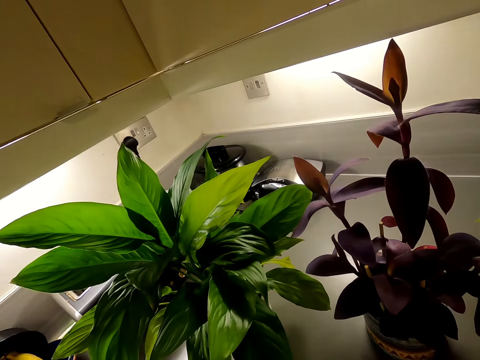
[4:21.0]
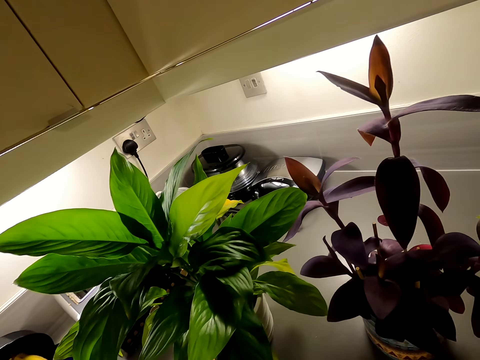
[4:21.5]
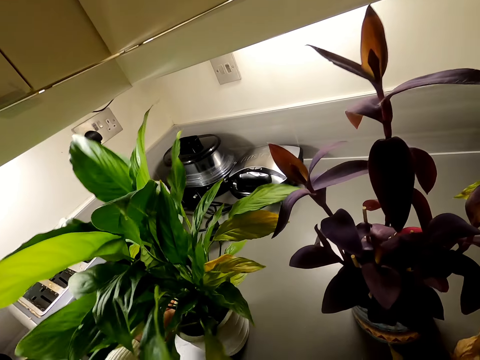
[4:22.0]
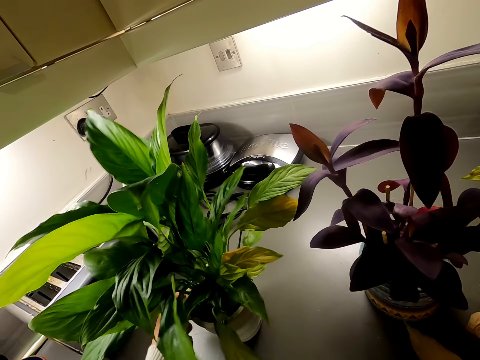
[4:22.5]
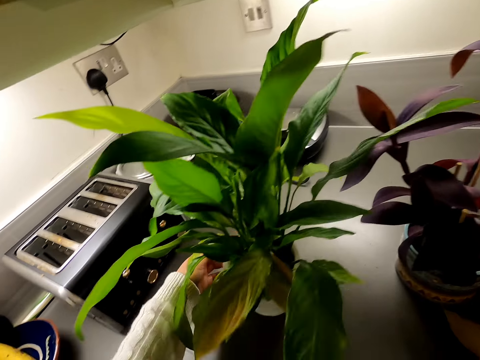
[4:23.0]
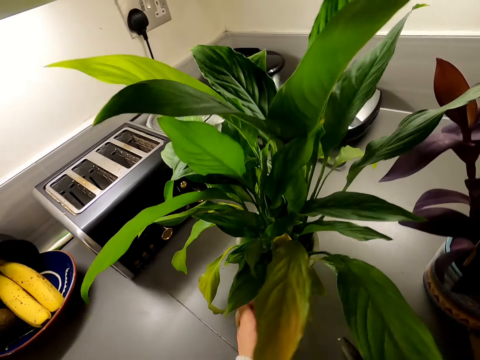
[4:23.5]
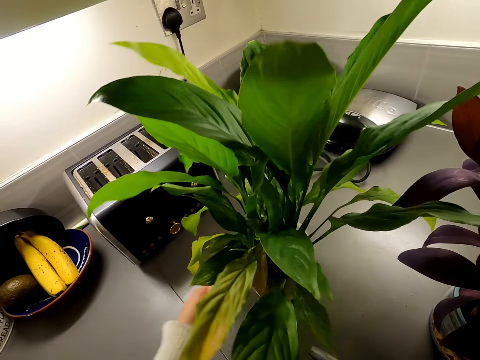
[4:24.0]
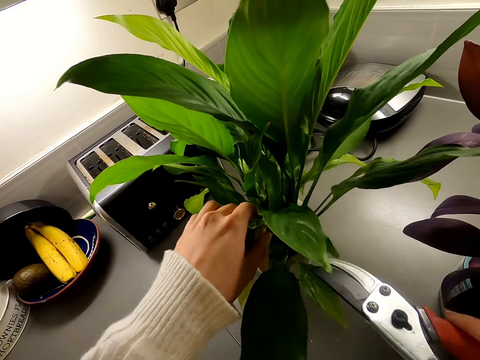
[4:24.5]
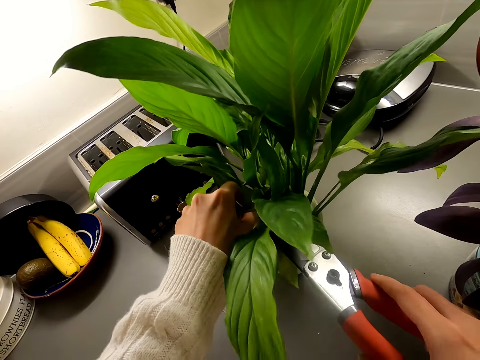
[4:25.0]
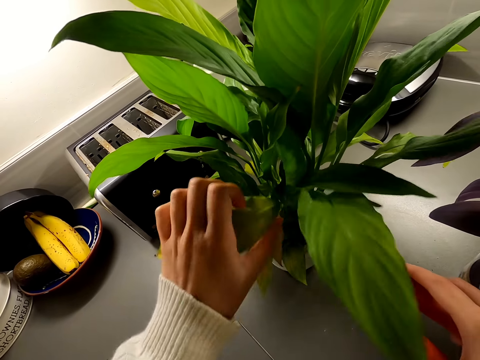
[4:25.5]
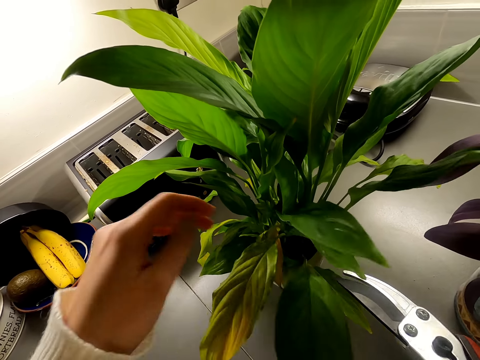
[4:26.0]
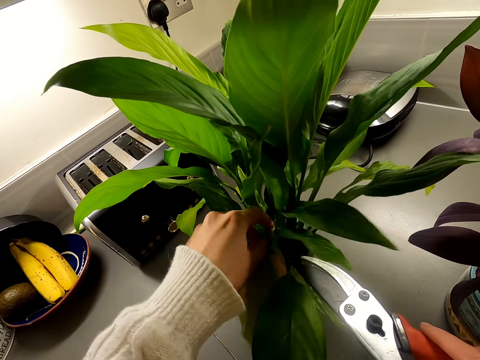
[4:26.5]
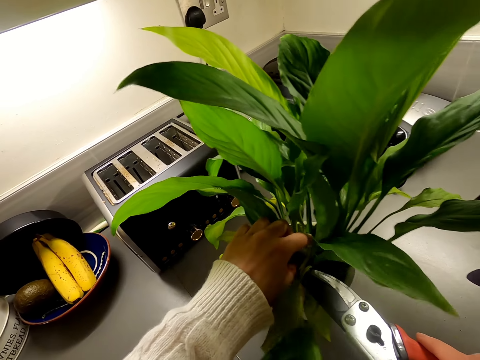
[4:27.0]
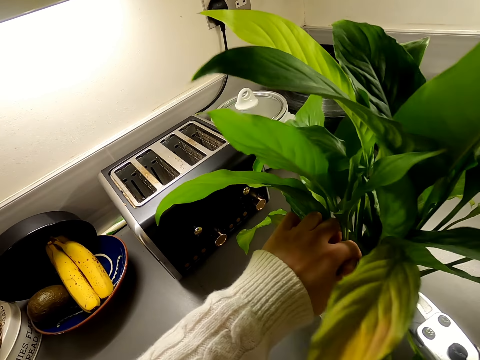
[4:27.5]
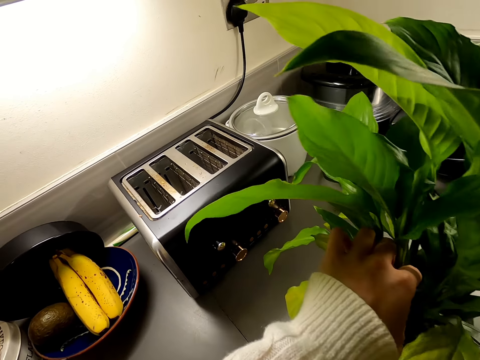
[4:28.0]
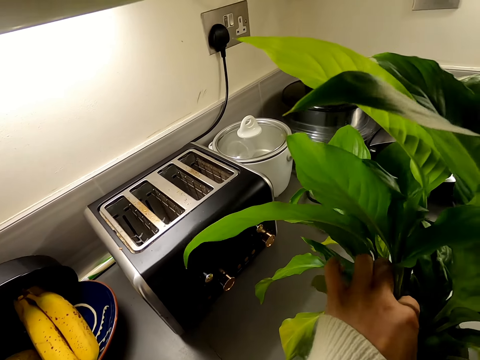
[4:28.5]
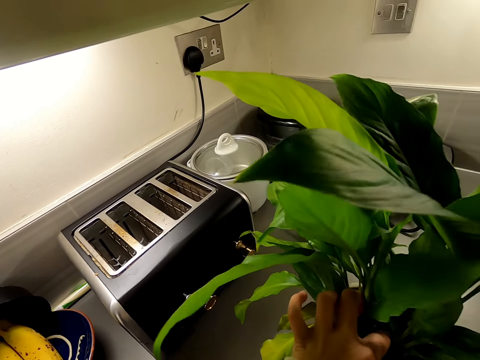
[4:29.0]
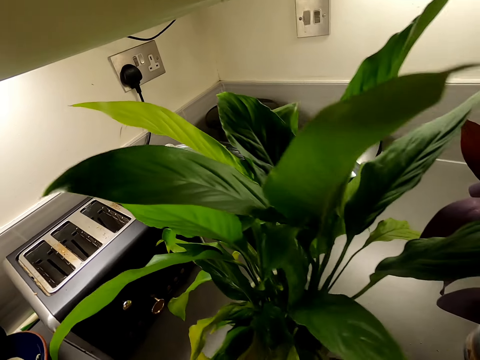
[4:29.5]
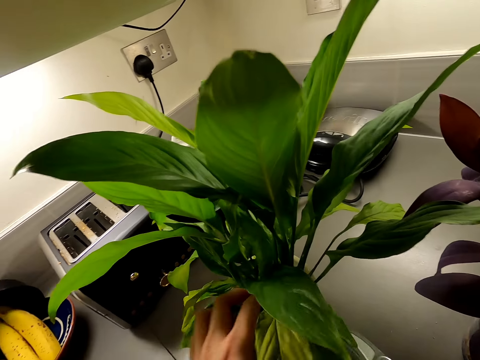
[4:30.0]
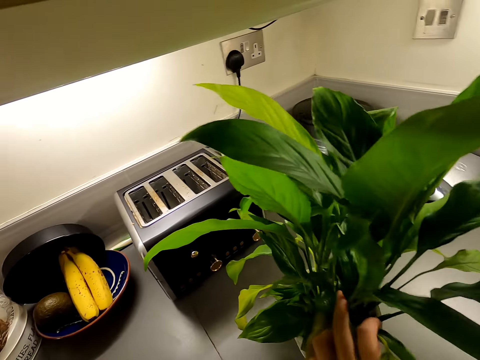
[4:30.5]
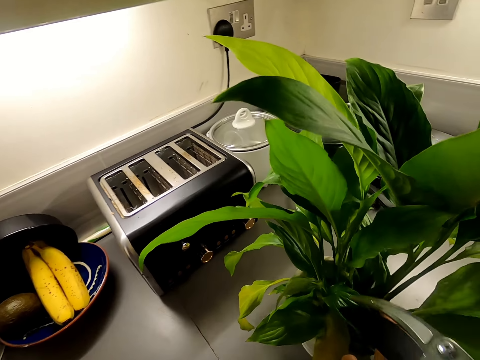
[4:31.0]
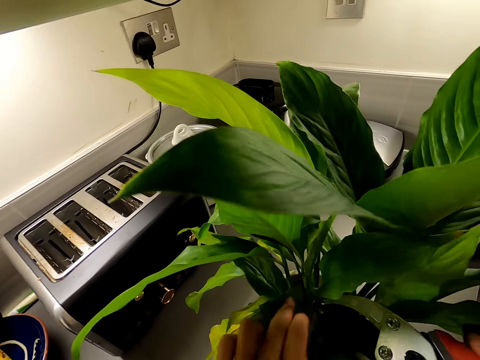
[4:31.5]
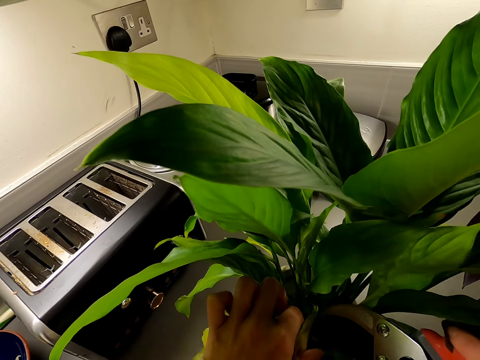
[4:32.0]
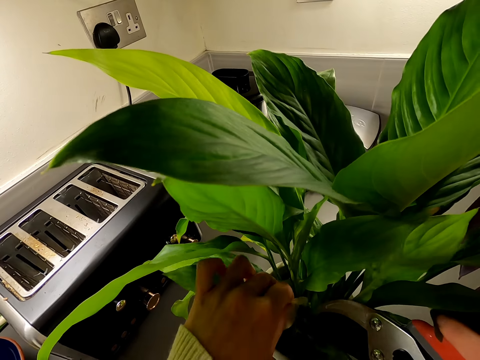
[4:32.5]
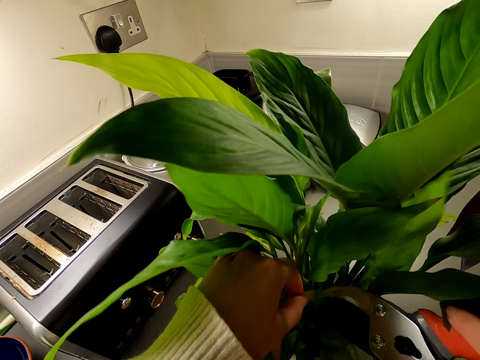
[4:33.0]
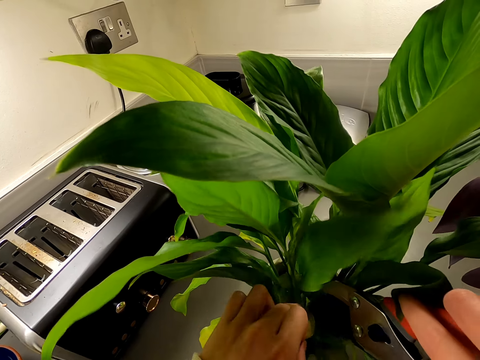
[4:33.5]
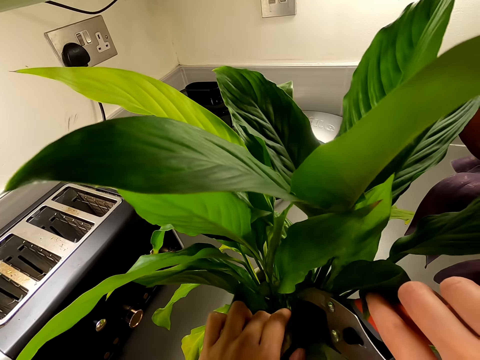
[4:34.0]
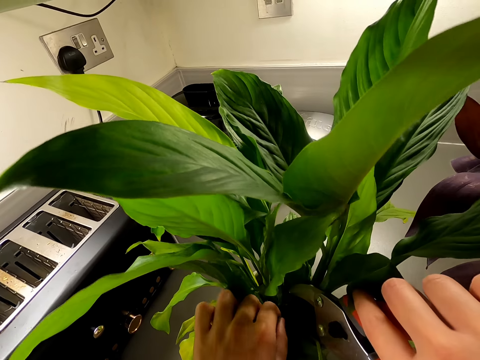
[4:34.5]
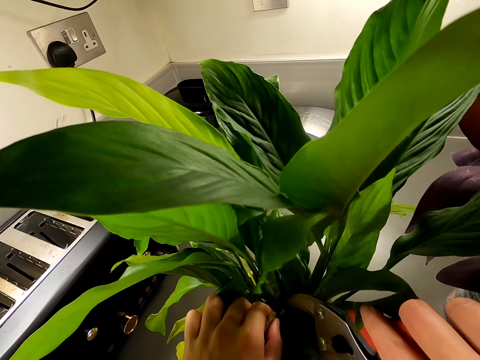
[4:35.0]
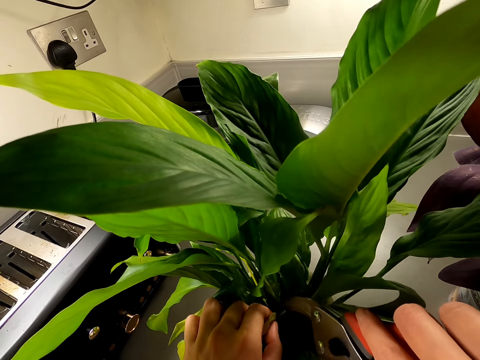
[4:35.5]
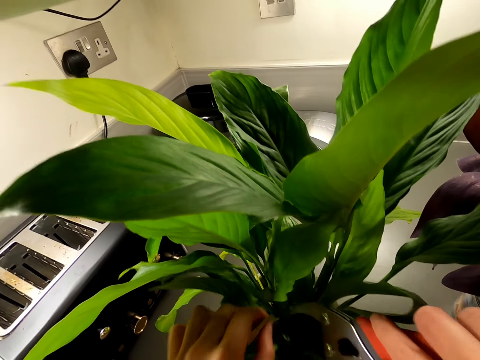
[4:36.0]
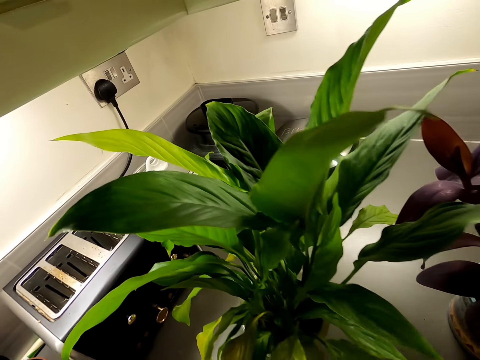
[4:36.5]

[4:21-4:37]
The camera wearer puts the dead flower plant on the kitchen slab. They rotate the house plant on the countertop. They tilt the flower pot. They cut the dead flower plants with a pair of scissors. They hold the flower plant well. They look in the flower plant. They cut more dead flower plants.

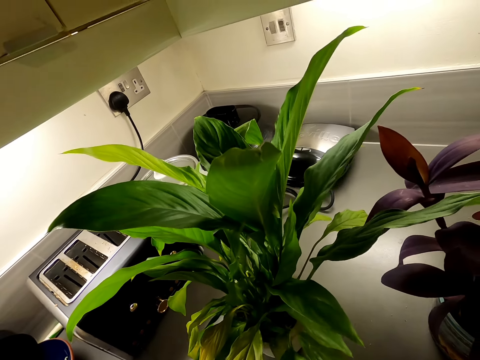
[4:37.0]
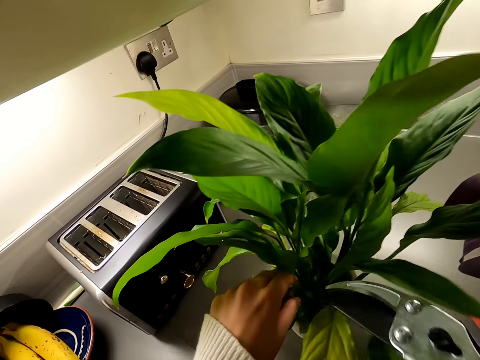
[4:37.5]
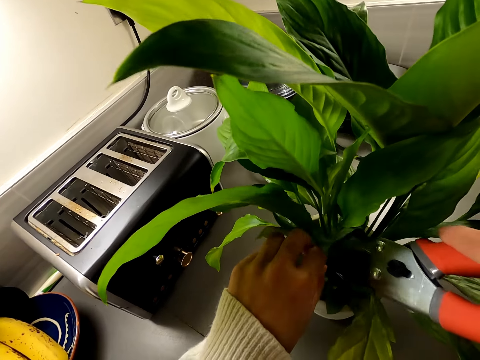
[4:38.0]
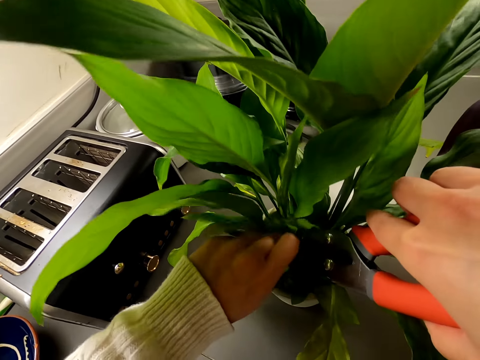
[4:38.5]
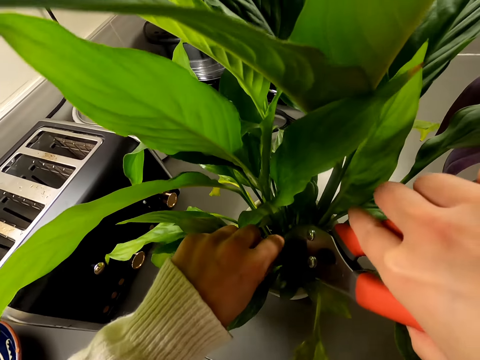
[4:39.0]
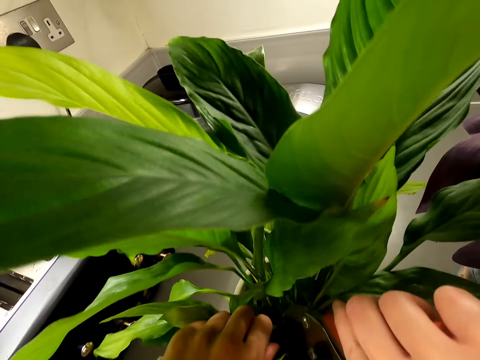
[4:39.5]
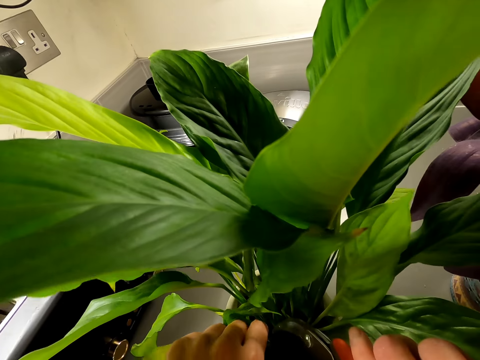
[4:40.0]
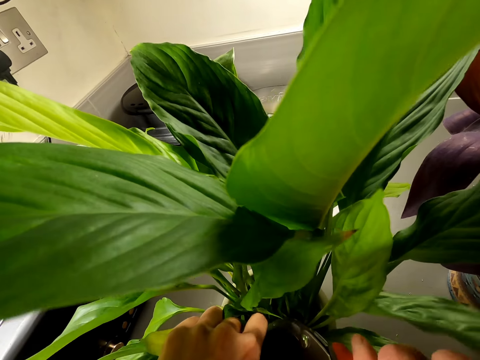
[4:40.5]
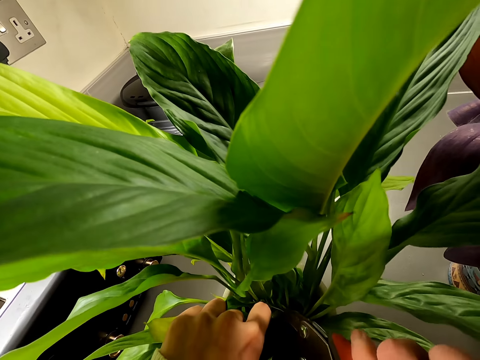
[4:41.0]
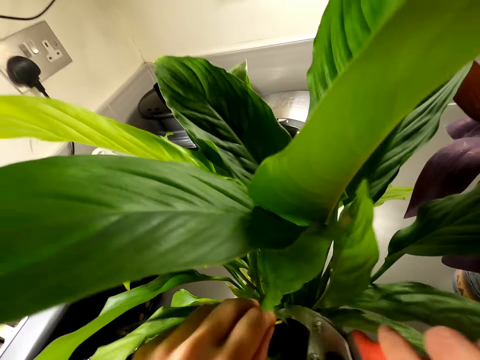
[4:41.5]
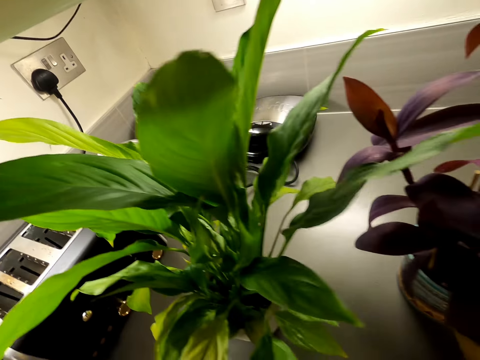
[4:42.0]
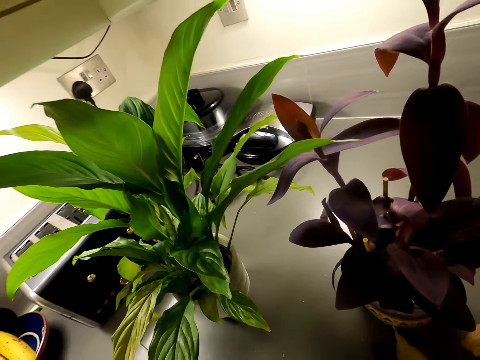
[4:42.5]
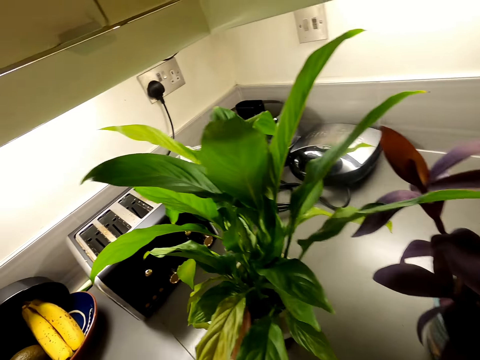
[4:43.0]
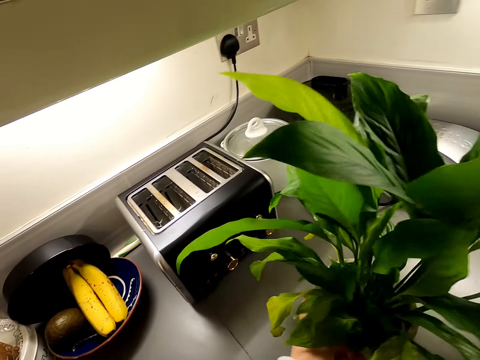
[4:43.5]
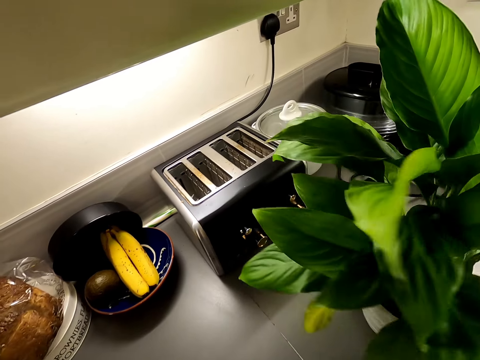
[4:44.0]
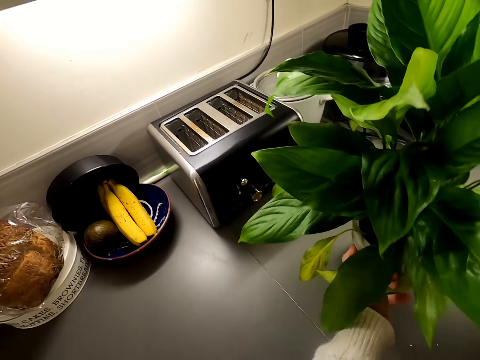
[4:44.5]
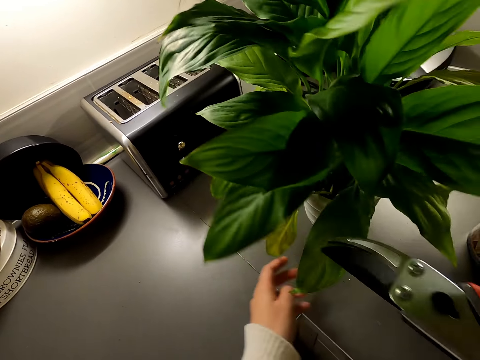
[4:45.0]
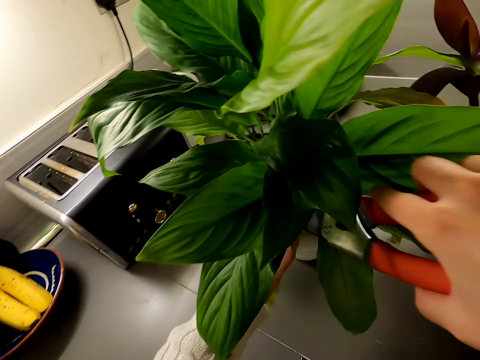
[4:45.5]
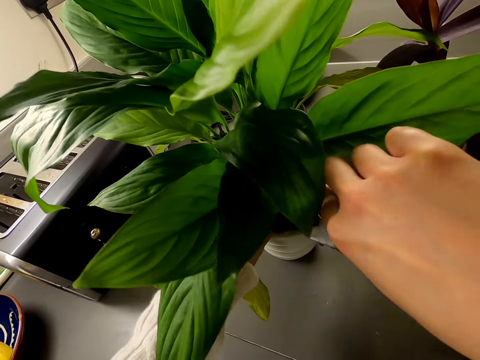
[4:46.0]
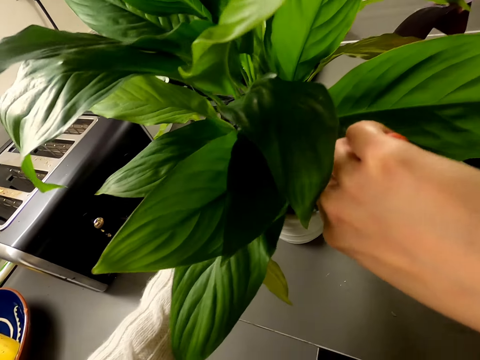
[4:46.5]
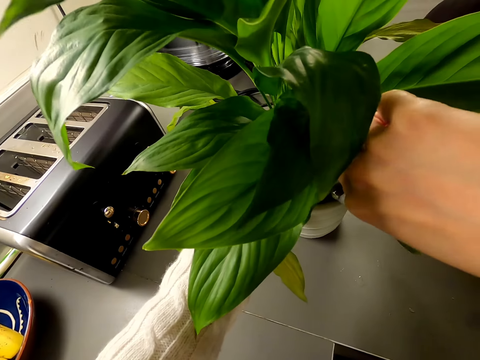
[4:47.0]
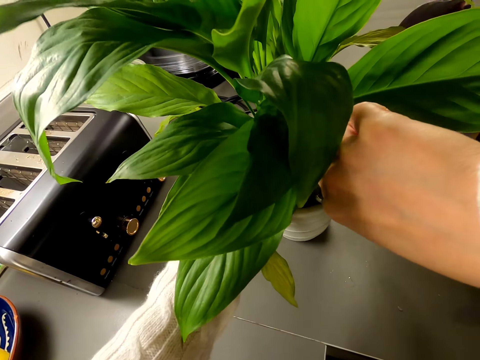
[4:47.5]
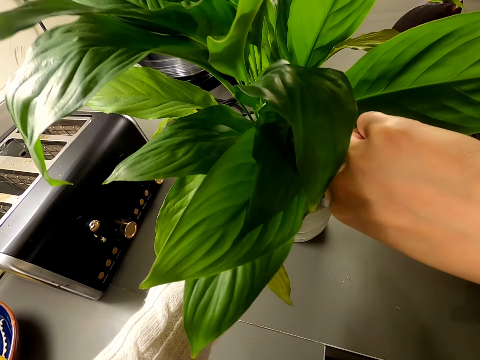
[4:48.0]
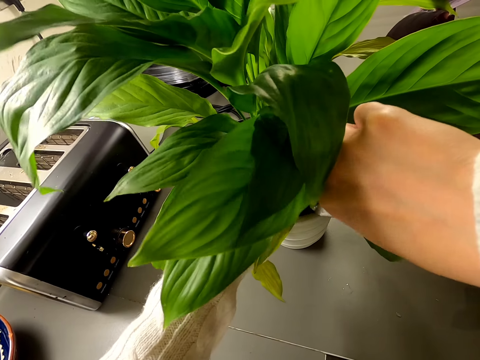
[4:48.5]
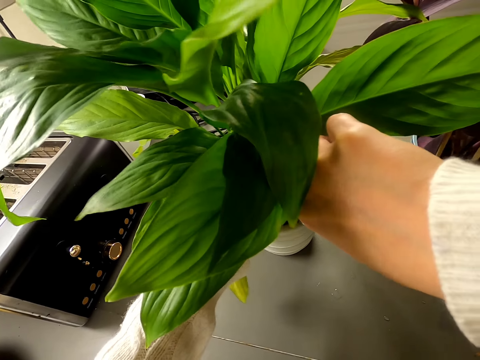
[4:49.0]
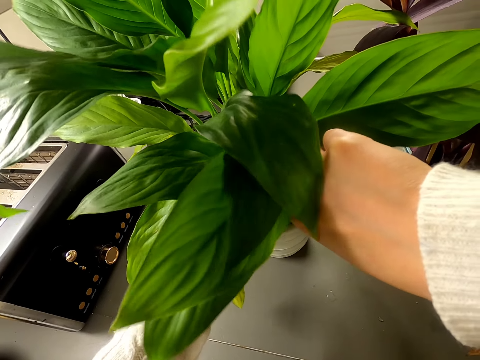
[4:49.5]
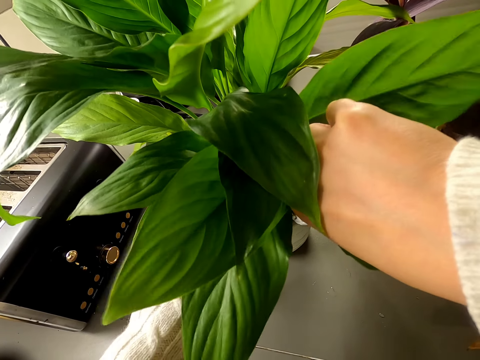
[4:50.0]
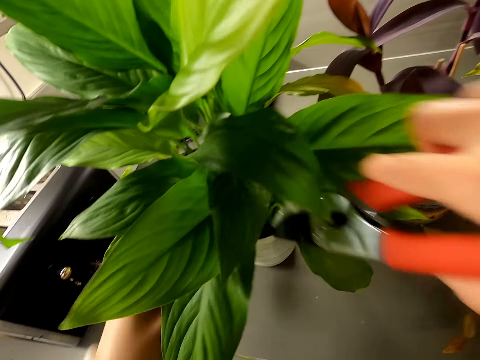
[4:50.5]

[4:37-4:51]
The camera wearer puts the dead flower plant on the kitchen slab. They cut more dead flower plants. They put the dead flower plant on the kitchen slab. They rotate the house plant on the countertop. They cut the house plant with a pair of scissors.
